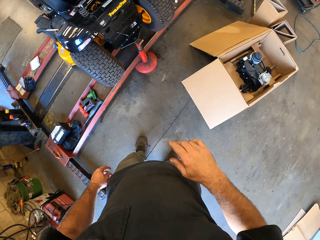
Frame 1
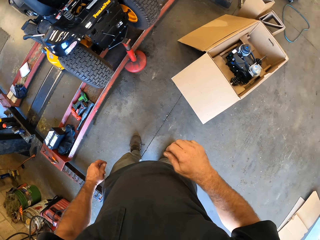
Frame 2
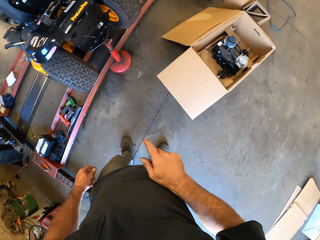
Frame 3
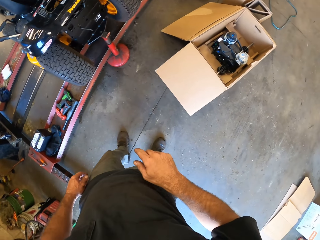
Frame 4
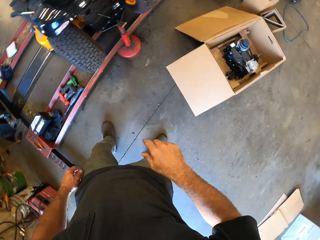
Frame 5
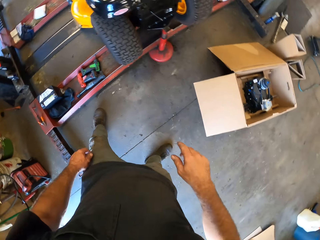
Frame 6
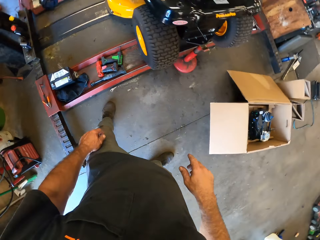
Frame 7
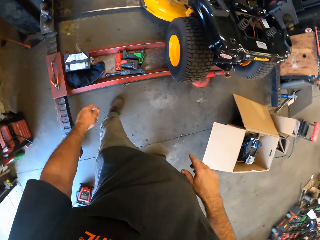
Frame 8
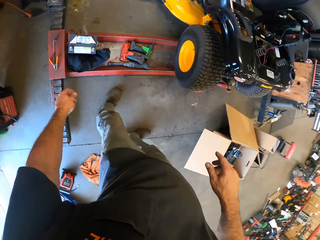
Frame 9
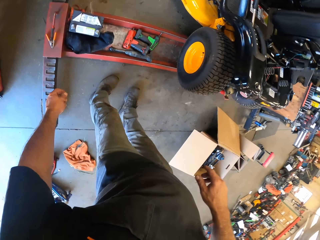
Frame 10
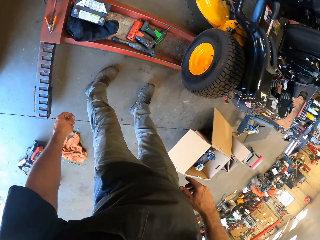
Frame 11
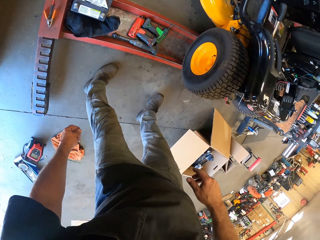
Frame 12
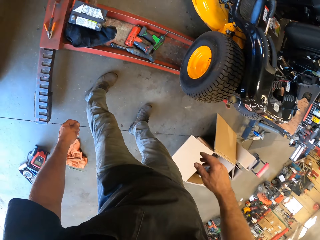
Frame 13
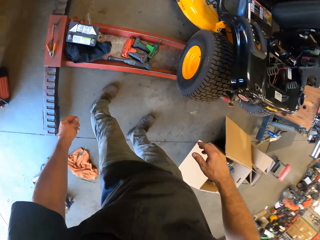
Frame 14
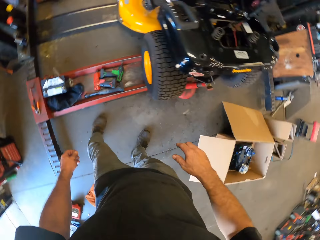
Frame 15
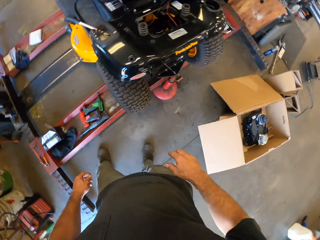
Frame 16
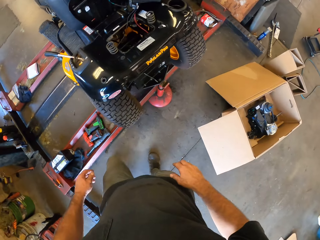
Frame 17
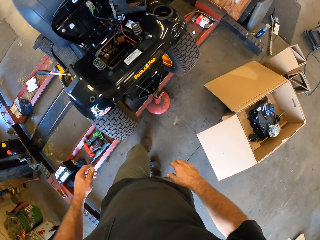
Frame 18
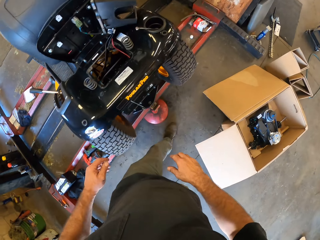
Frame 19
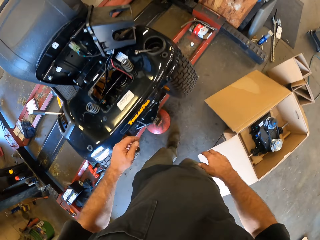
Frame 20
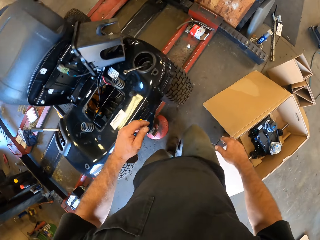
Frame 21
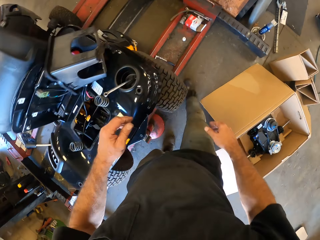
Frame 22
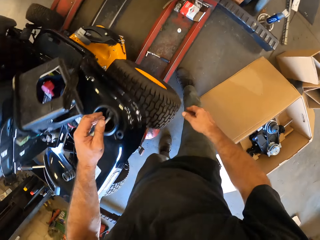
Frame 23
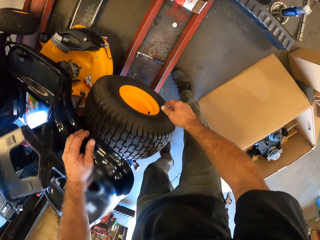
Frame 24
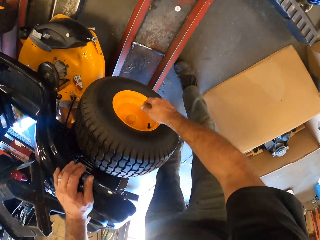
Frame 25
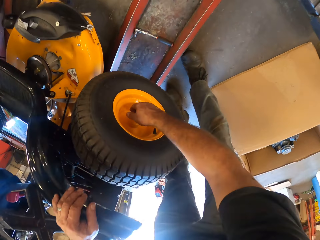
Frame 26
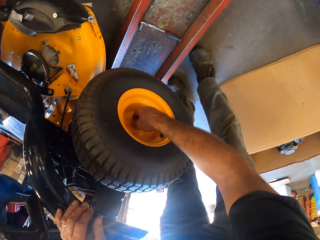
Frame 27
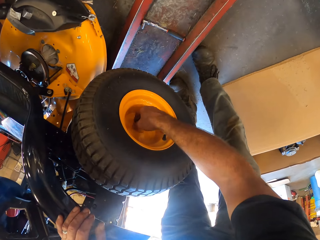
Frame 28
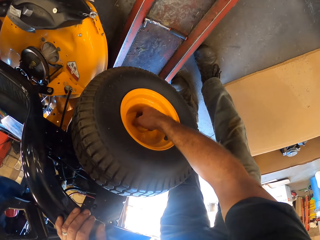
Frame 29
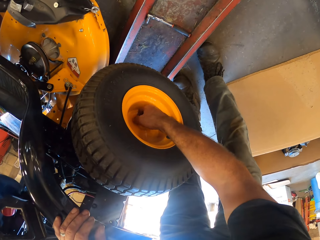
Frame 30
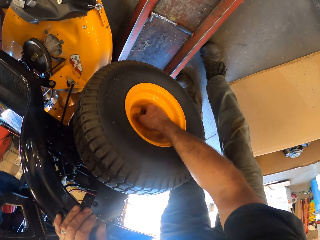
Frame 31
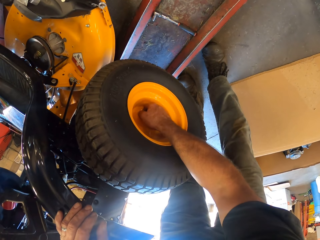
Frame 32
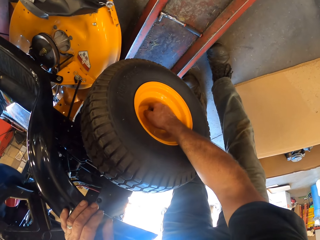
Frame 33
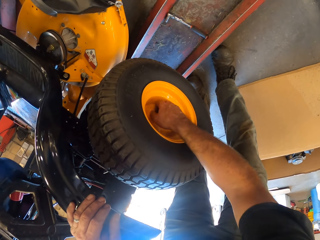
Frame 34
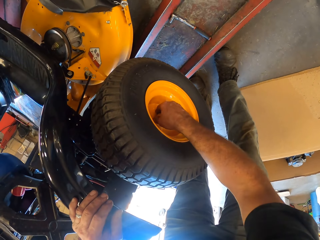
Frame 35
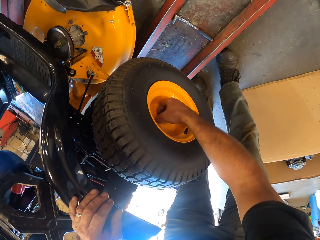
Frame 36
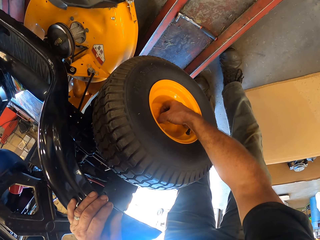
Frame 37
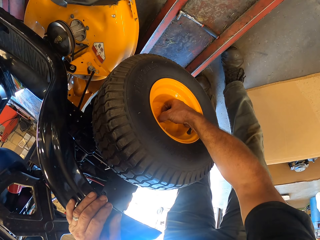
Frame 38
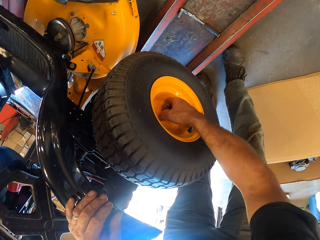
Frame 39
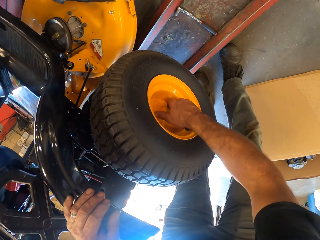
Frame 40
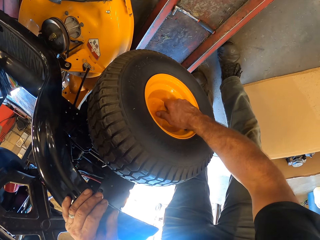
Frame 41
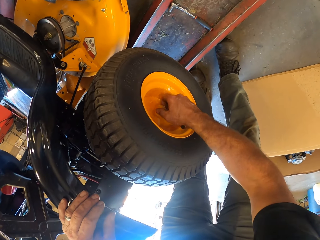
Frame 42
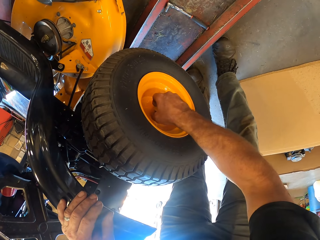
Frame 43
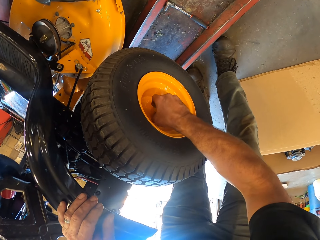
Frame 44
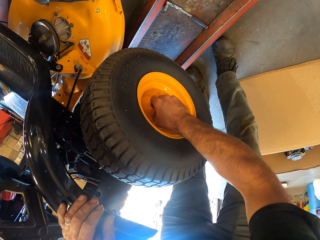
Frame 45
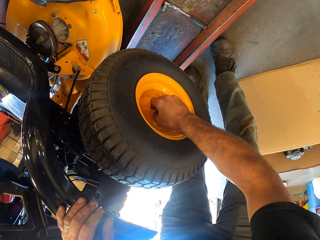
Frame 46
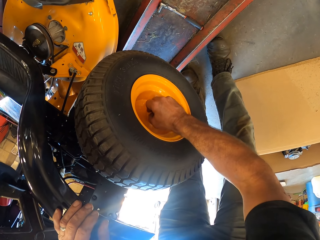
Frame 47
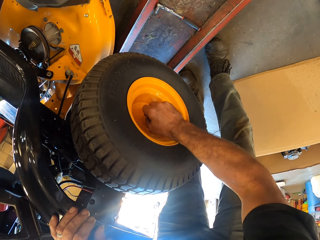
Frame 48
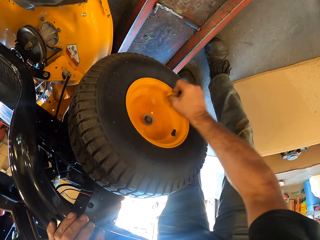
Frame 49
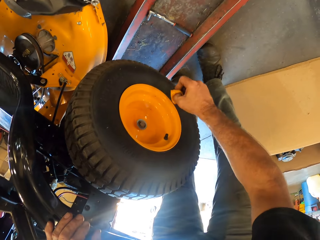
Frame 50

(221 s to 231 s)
The camera wearer stands near the car. They move near the car. They remove the cap or cover bolt on the vehicle's tyre.

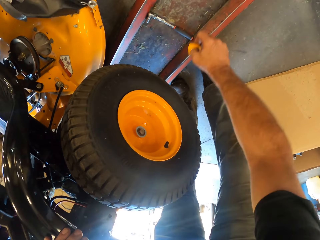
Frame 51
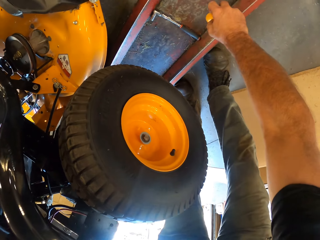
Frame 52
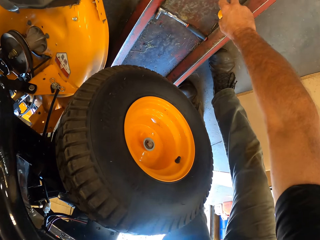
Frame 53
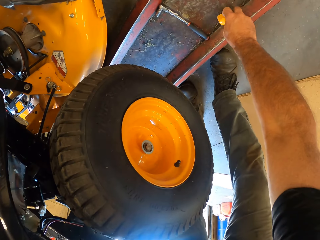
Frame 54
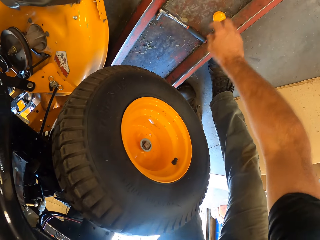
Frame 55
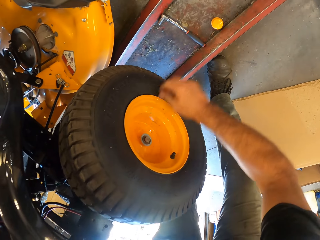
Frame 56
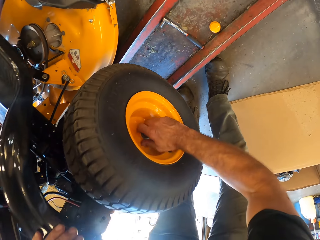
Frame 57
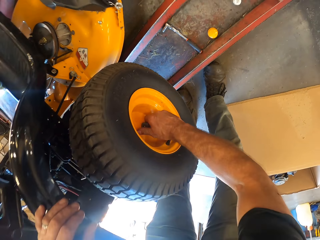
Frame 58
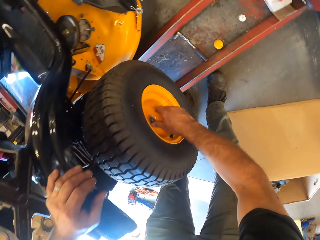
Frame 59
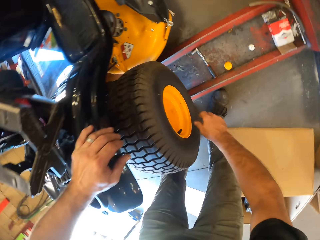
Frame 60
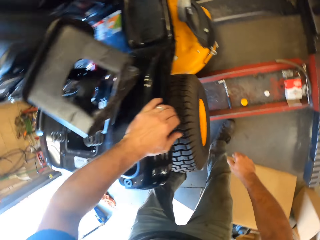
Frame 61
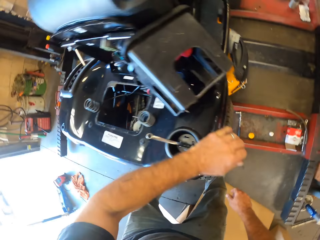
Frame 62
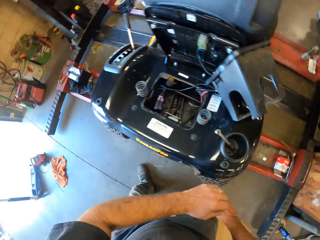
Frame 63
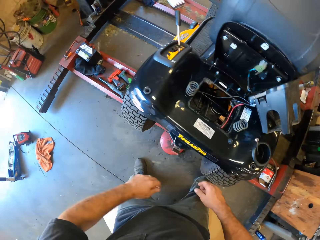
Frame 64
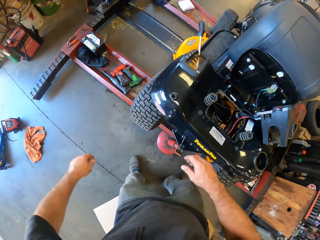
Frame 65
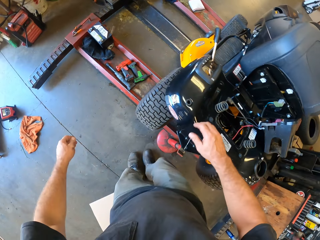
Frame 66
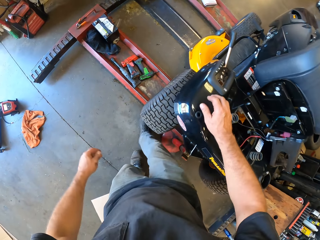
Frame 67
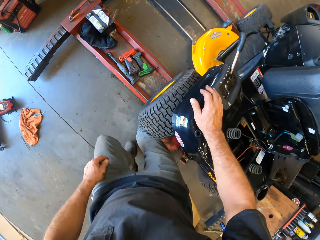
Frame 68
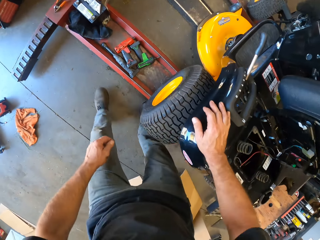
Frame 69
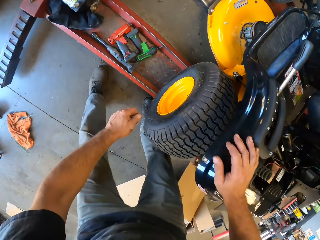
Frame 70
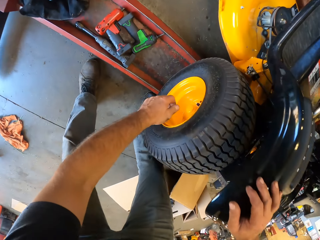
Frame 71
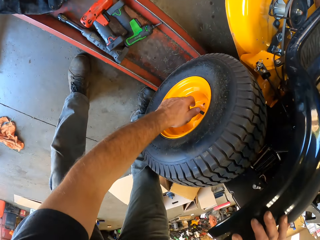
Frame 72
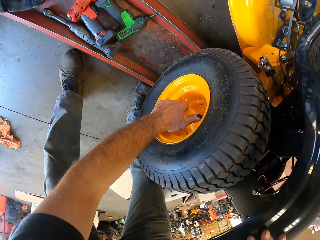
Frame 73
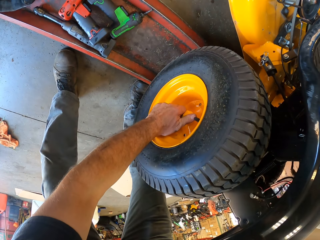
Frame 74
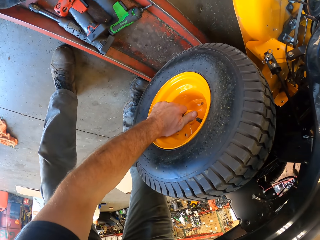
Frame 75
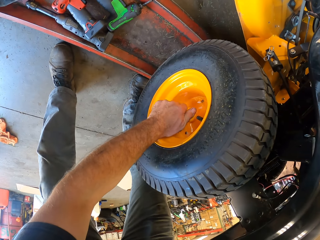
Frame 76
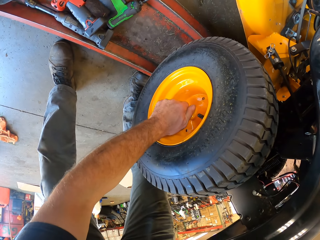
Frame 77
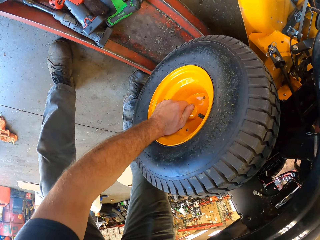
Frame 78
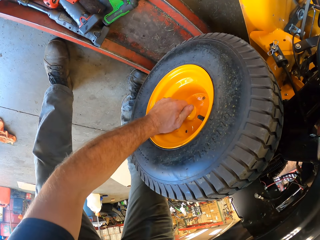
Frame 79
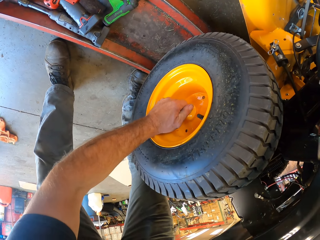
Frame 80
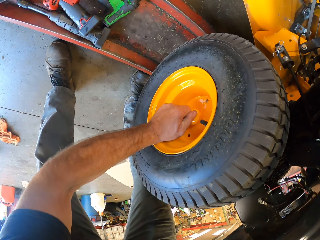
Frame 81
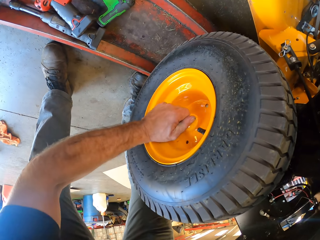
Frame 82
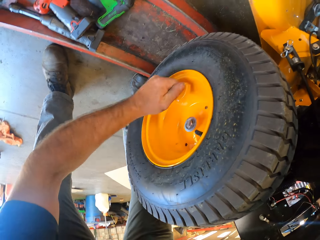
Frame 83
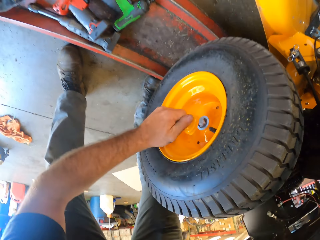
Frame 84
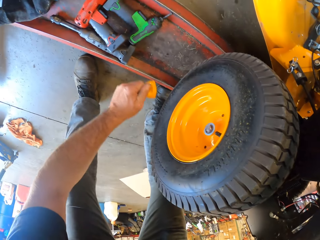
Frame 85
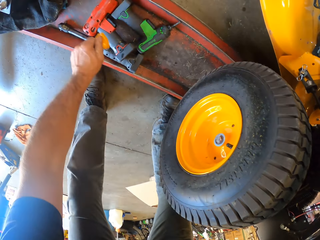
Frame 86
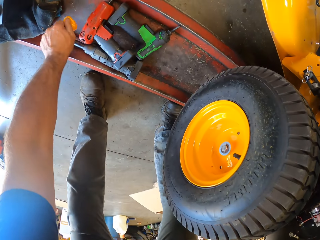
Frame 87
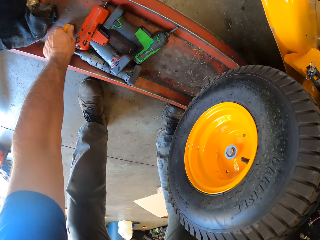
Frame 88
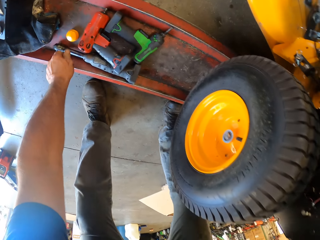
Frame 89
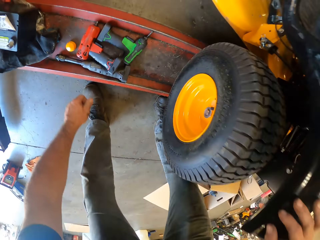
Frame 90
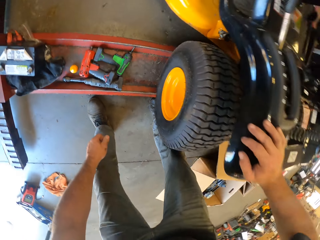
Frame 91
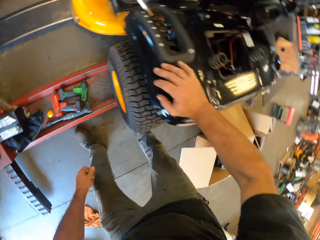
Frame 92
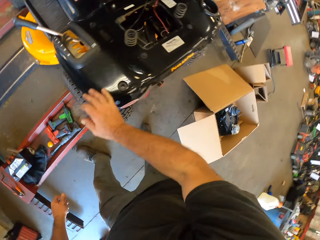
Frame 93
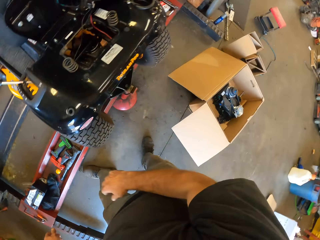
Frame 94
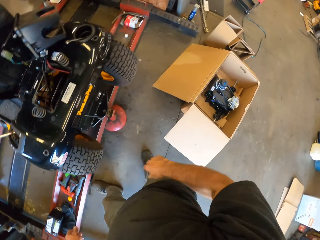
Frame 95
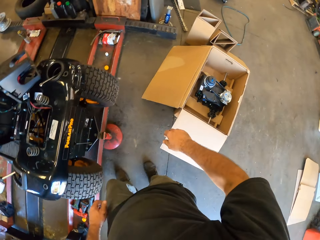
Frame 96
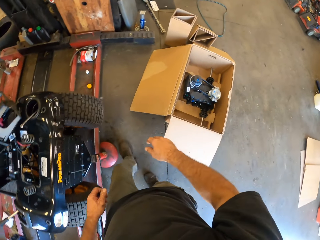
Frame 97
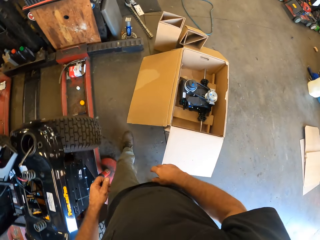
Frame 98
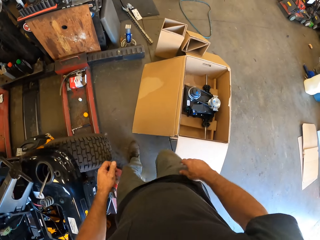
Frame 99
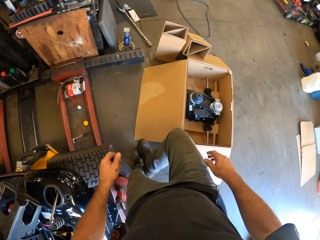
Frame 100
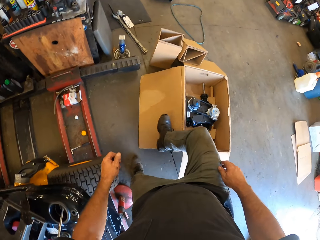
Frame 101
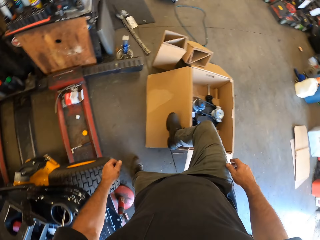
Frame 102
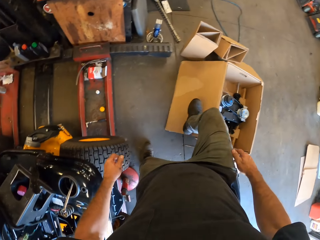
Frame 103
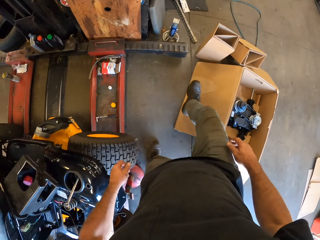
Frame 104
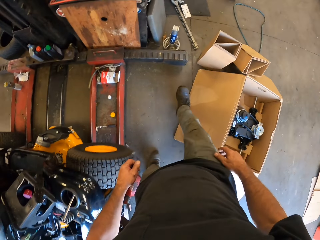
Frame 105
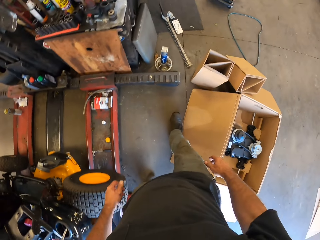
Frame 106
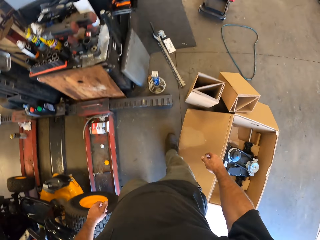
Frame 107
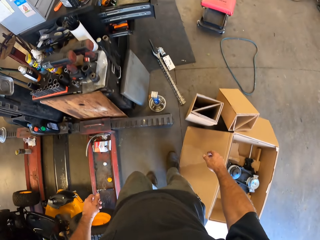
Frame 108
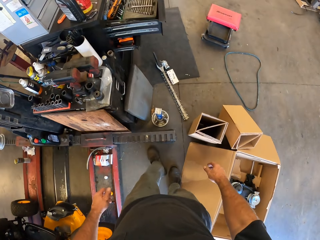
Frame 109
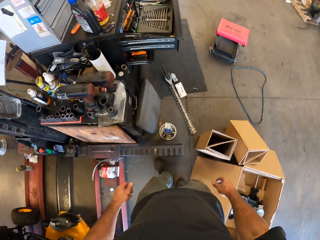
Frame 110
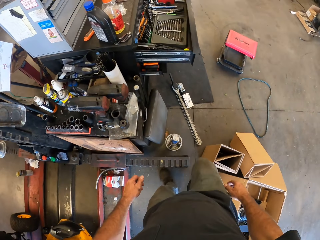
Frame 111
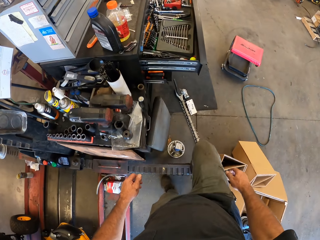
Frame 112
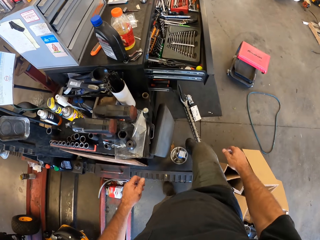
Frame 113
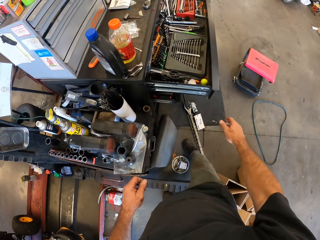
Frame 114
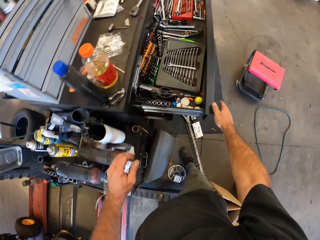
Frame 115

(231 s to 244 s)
The camera wearer drops the cap. He opens the bolt. He moves around the car. He removes the cap on the vehicle's tyre. He puts the cover bolt beside the tools. He walks to the shelf. He pushes the box with his right leg.
